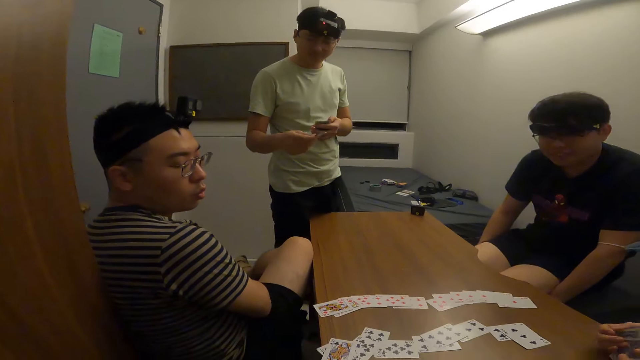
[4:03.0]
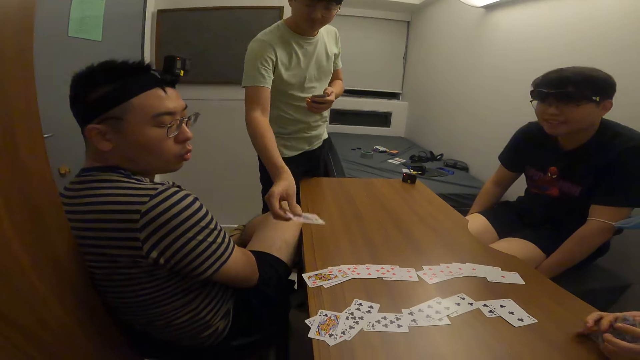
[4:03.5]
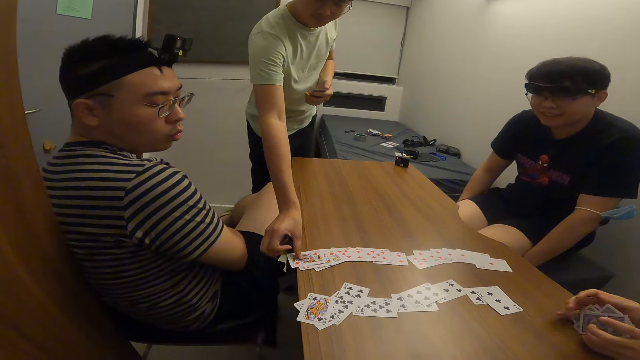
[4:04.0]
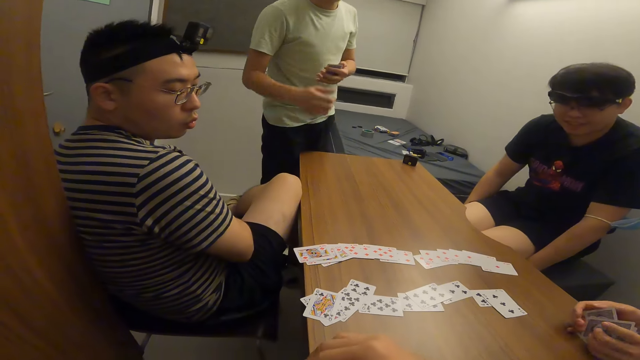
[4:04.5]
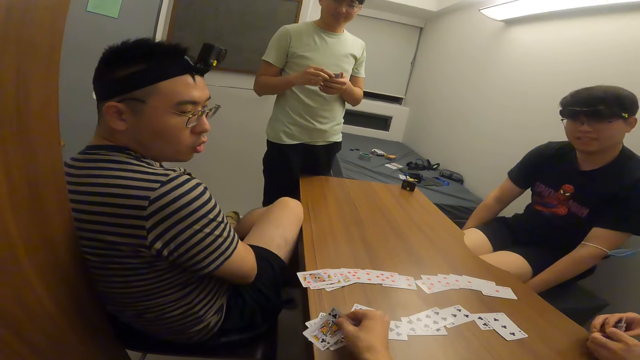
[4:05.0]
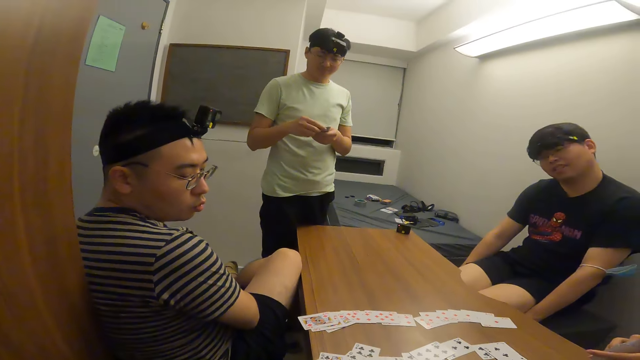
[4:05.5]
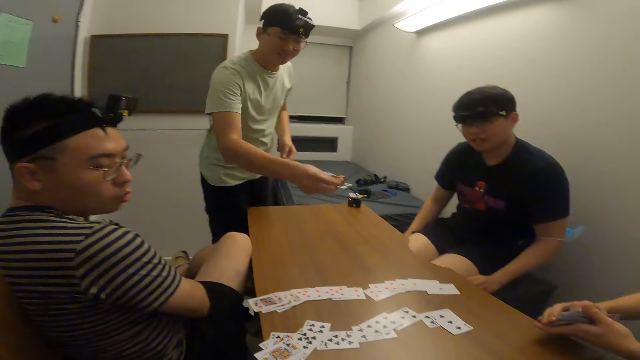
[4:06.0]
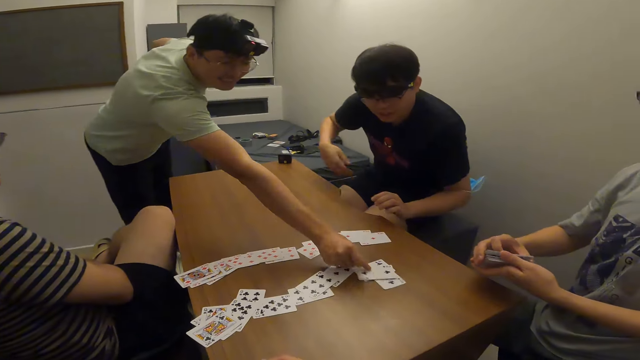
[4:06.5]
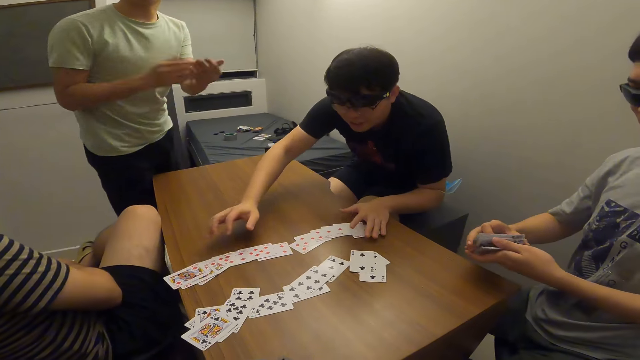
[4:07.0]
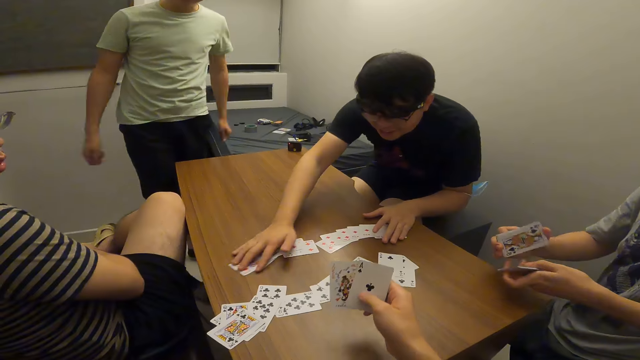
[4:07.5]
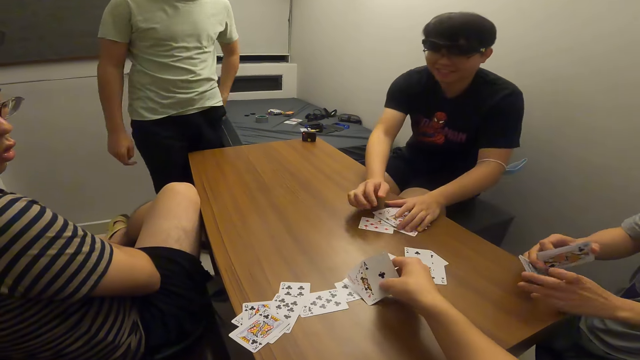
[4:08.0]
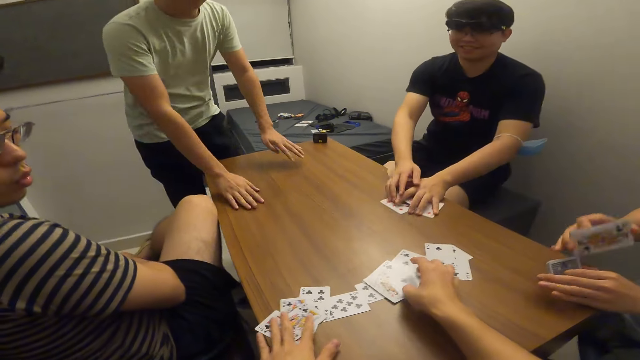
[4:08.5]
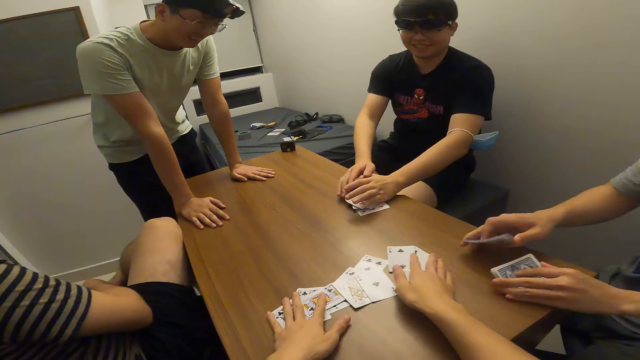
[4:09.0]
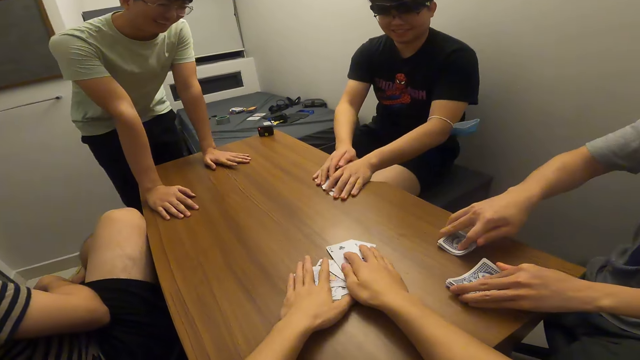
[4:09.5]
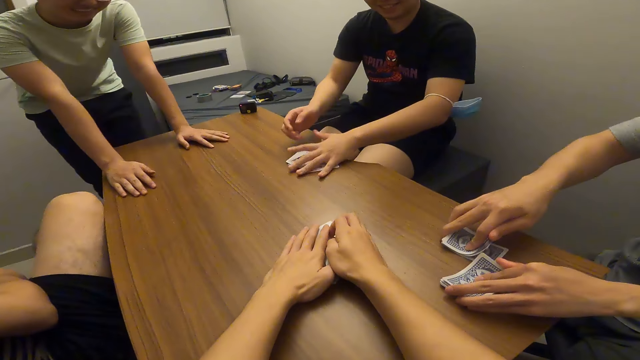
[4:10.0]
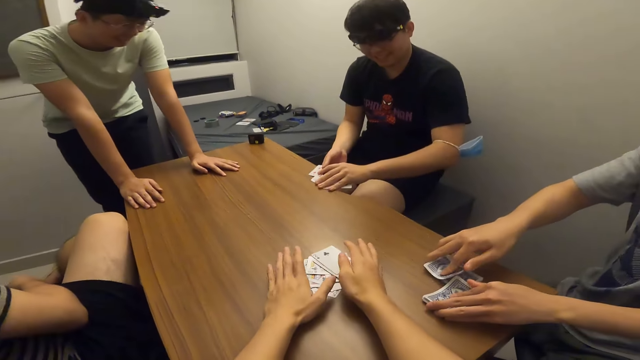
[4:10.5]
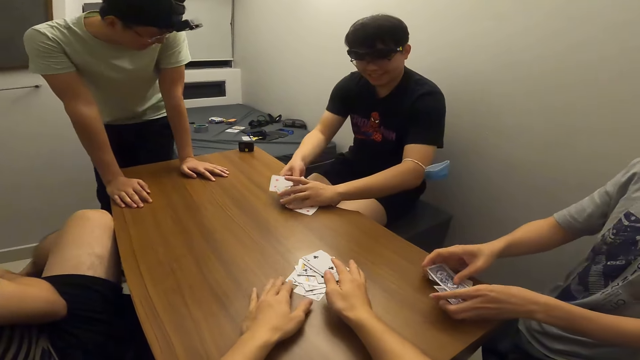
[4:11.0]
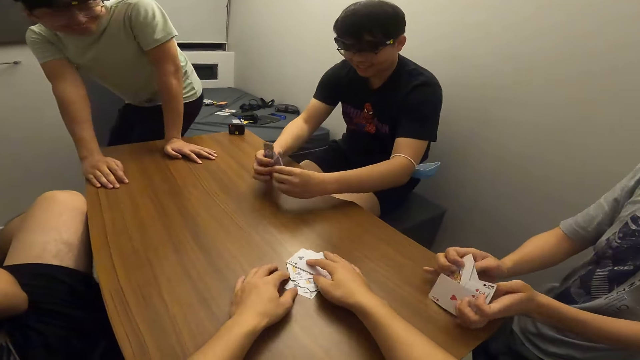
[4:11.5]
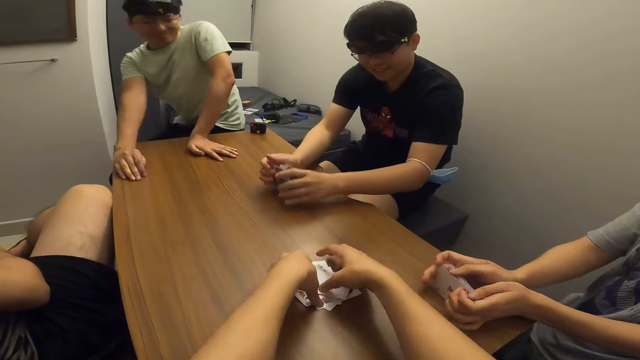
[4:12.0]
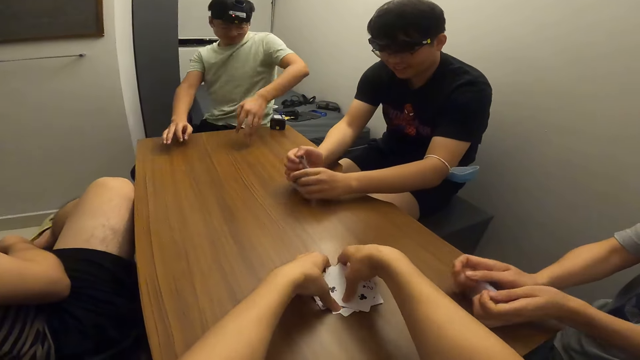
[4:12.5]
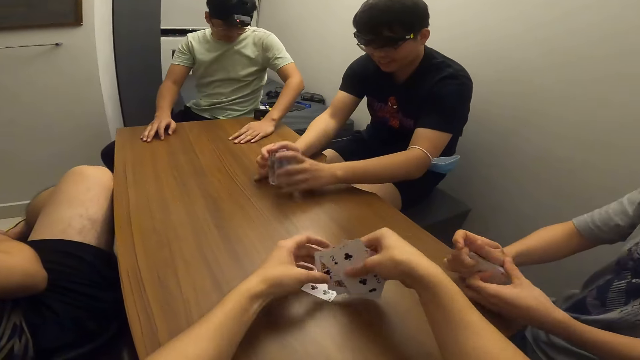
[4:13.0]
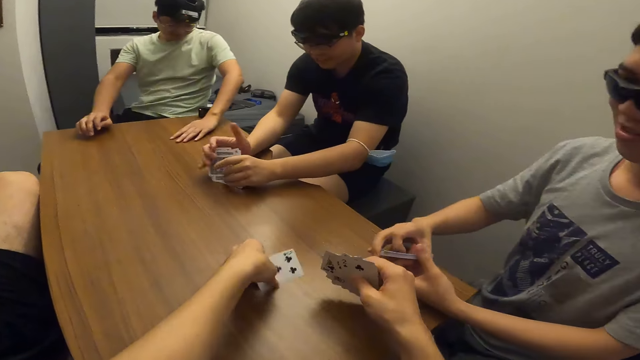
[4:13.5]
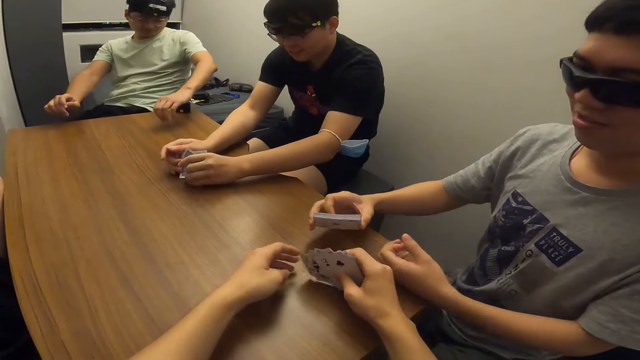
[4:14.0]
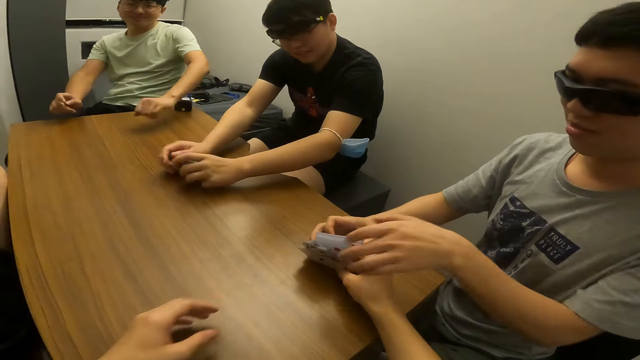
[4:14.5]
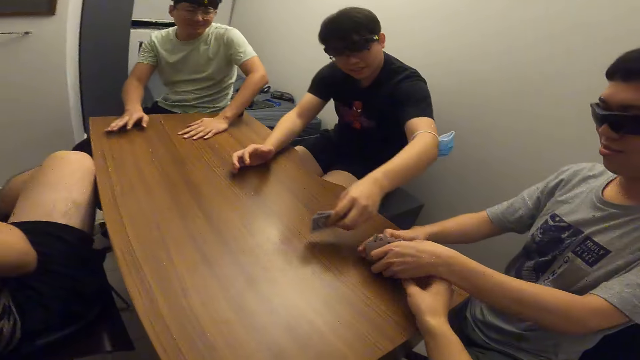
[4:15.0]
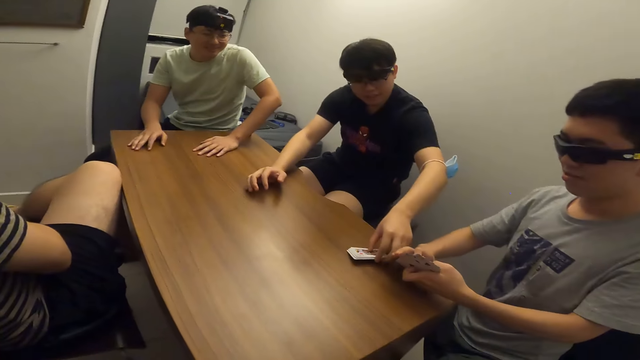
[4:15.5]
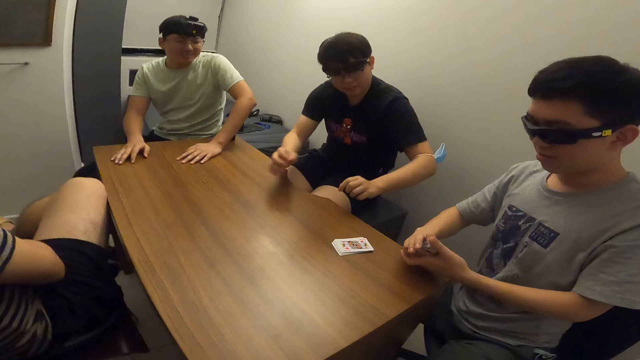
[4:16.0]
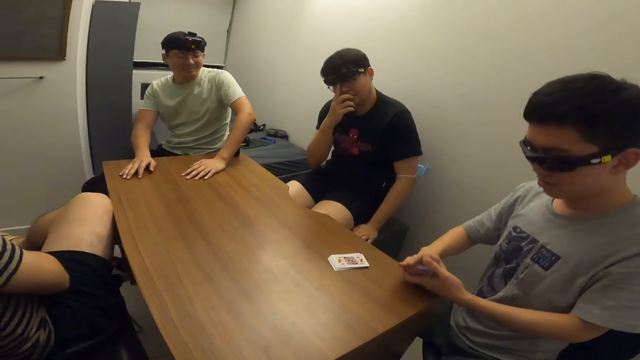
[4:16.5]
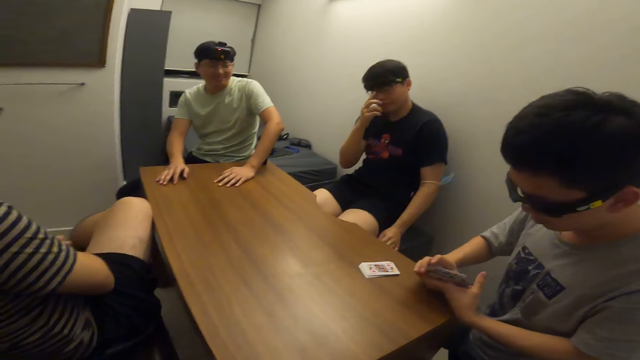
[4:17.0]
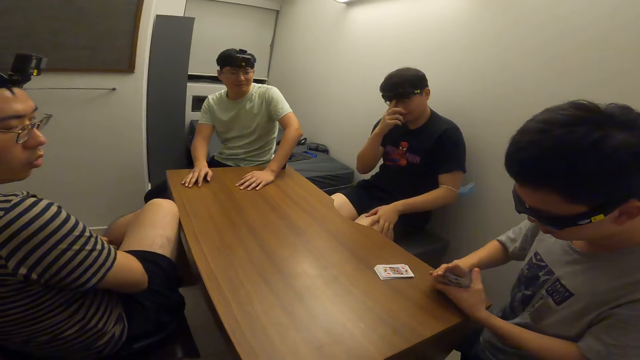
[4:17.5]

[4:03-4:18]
A man drops a card on the table with his right hand. The man drops a card on the table with his right hand again. A second man arranges the cards on the table with both hands. A third man picks the cards at the table. The camera wearer arranges the cards on the table with both hands. He picks the cards at the table. A fourth man shuffles the cards. The third man shuffles the cards on the table. The camera wearer passes the card in his right hand to another man. The second man drops the cards in his right hand on the table. The fourth man collects cards from the third man and the camera wearer.

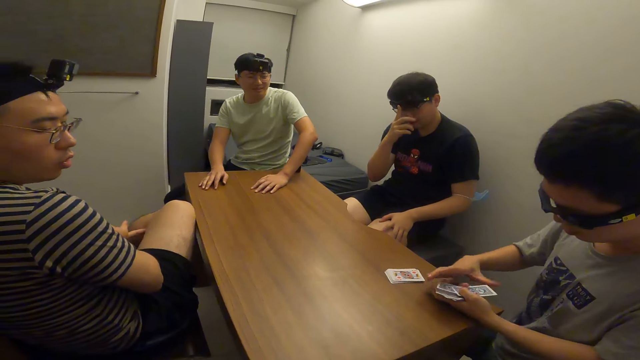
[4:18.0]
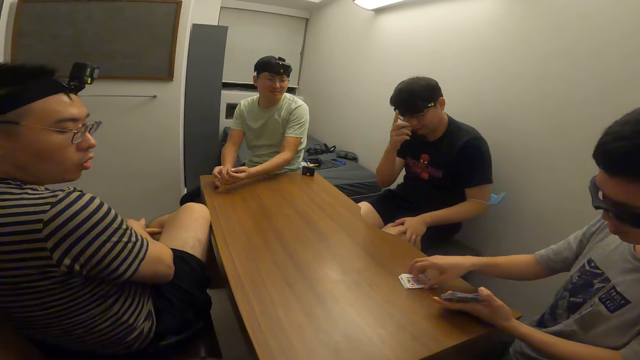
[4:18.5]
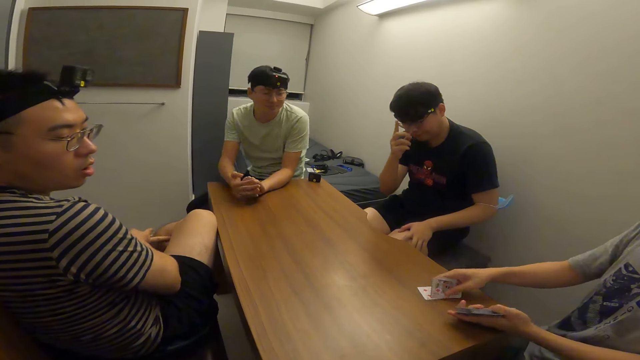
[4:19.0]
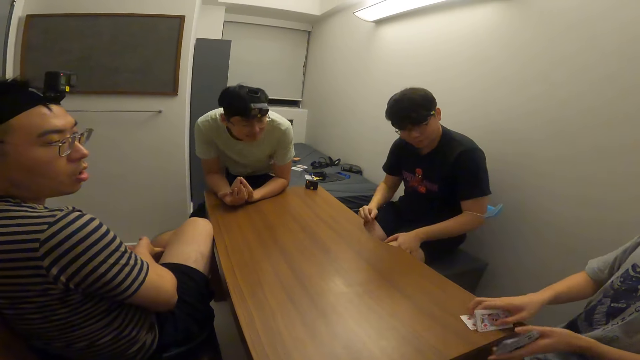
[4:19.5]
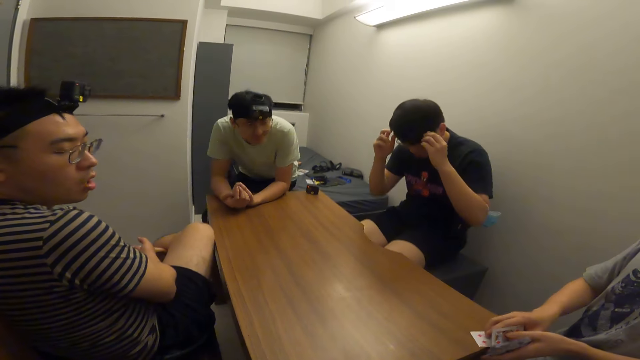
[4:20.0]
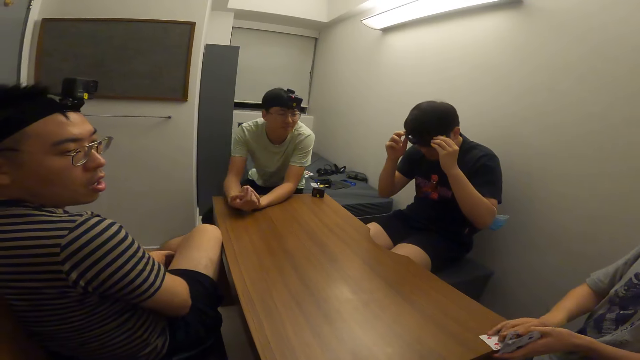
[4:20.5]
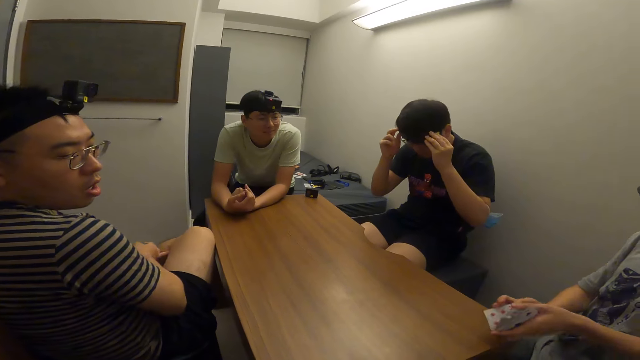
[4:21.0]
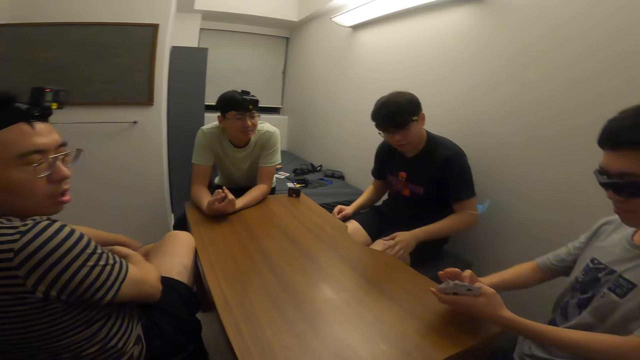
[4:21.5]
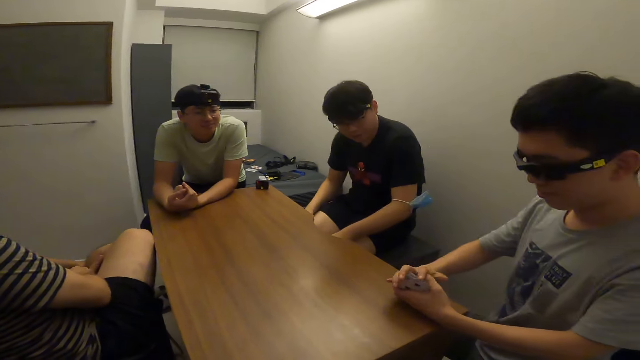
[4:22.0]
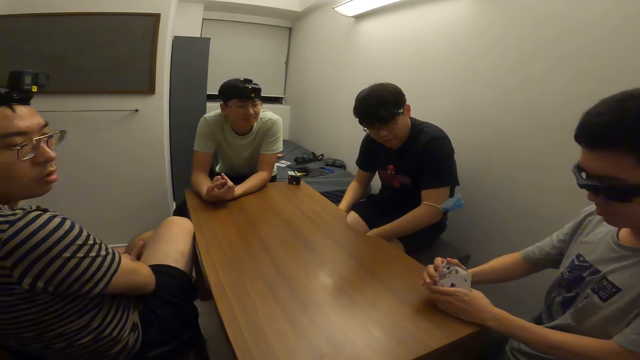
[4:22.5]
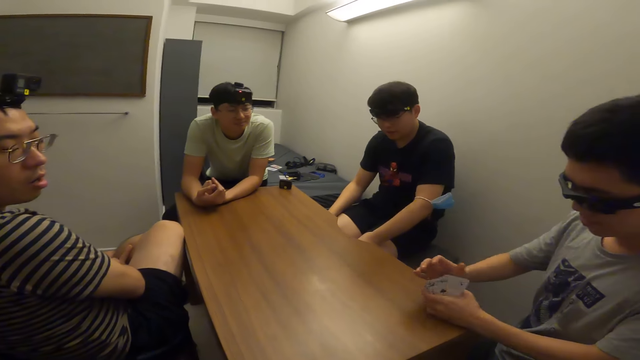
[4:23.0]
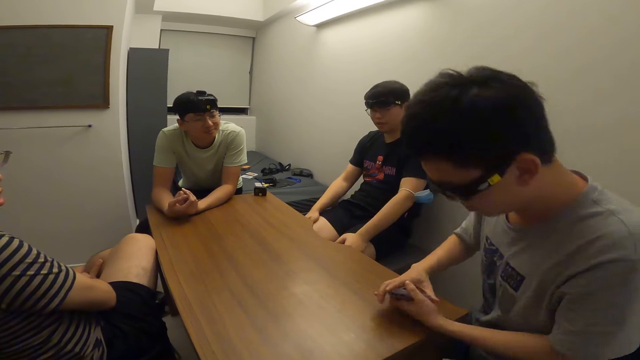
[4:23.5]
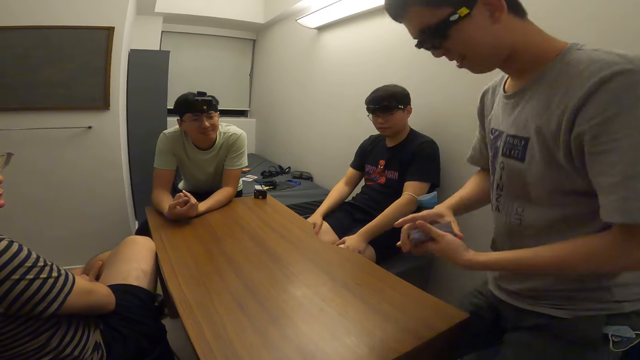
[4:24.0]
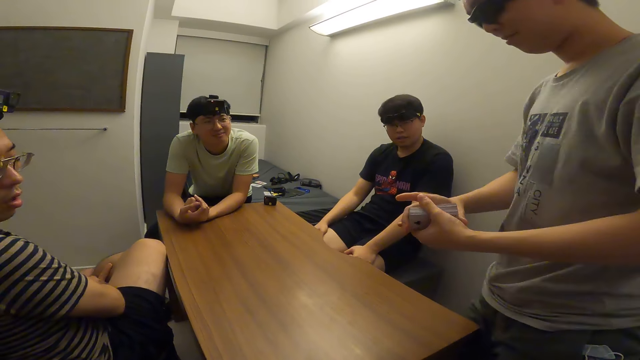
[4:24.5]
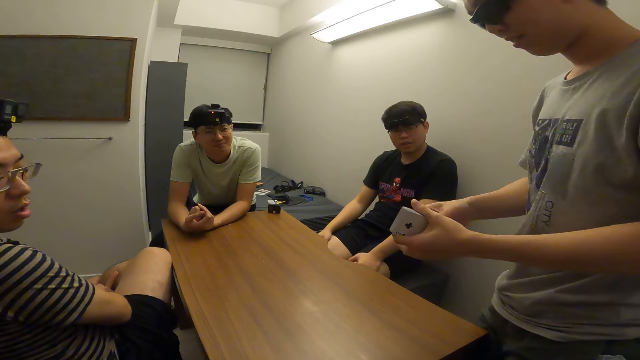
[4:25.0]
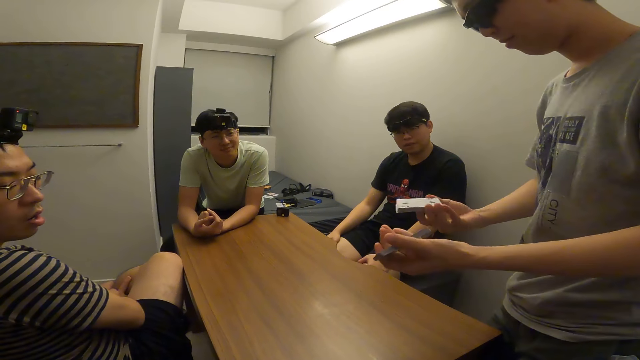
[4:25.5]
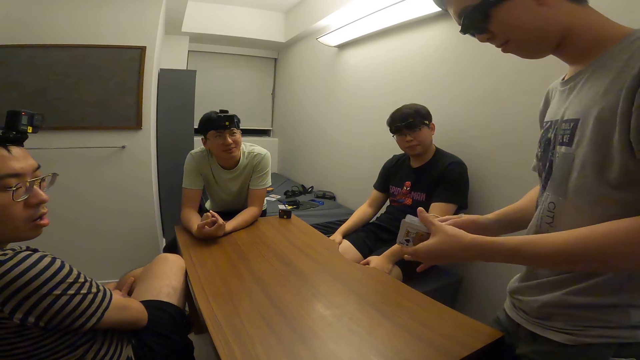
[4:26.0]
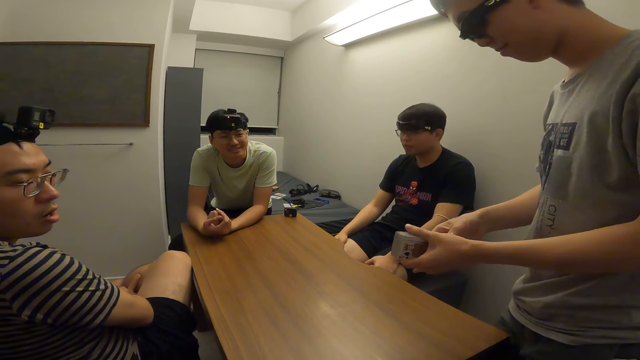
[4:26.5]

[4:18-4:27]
A man picks the cards on the table with his right hand. Another man adjusts his glasses. The first man adjusts the cards with both hands. A third man stands from his seat.
